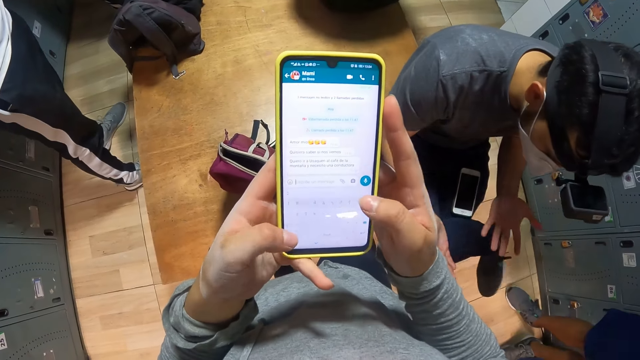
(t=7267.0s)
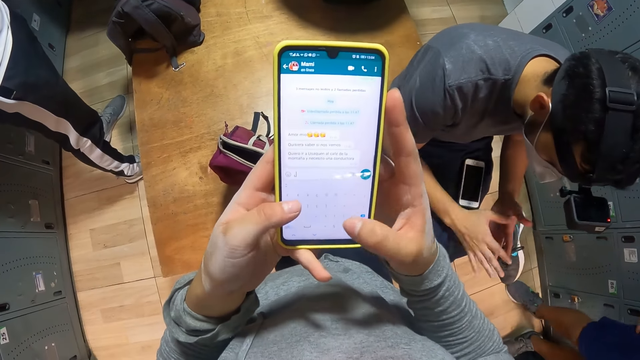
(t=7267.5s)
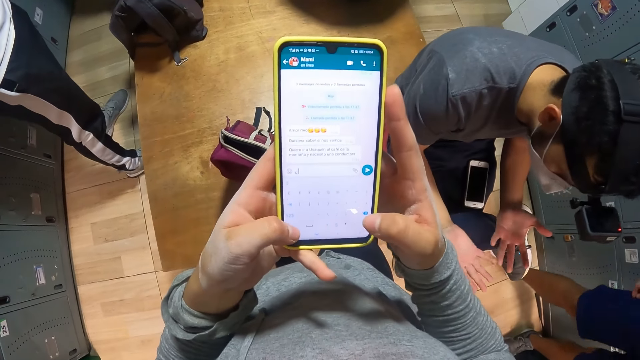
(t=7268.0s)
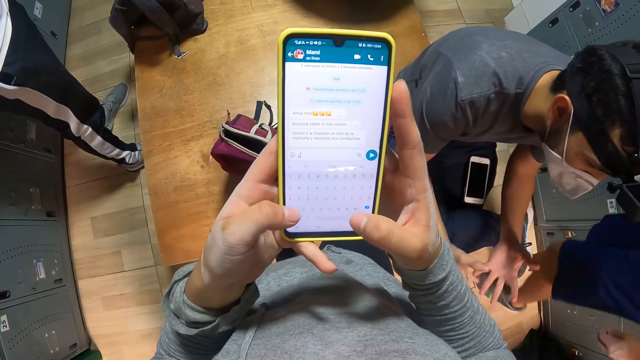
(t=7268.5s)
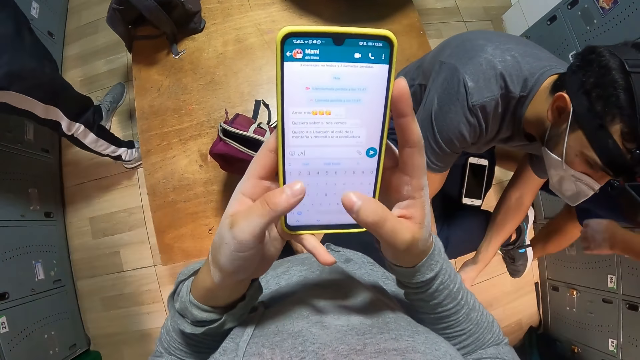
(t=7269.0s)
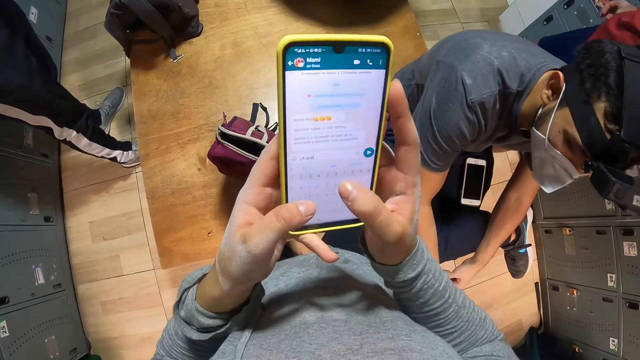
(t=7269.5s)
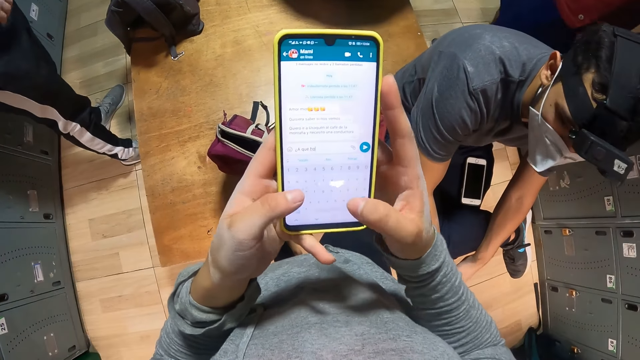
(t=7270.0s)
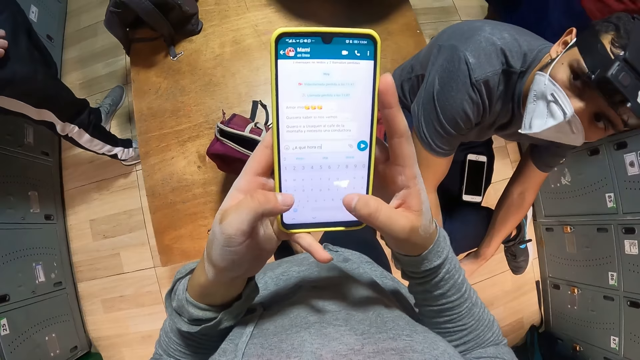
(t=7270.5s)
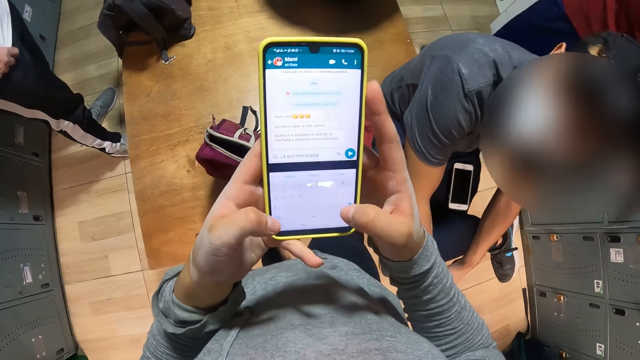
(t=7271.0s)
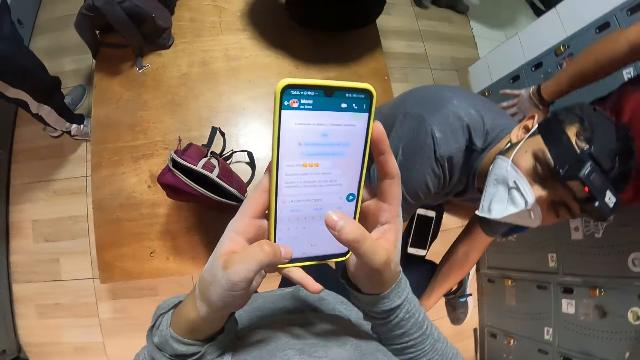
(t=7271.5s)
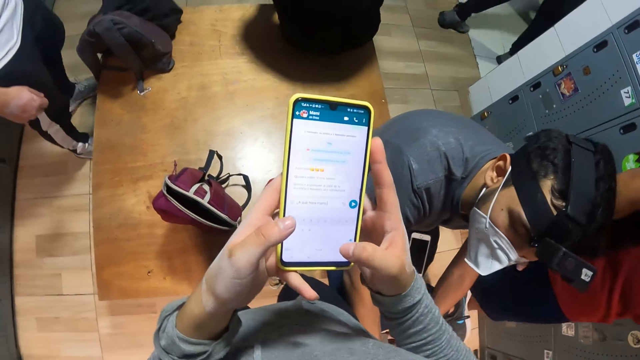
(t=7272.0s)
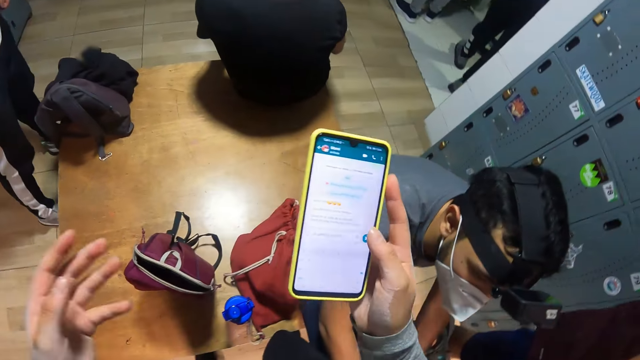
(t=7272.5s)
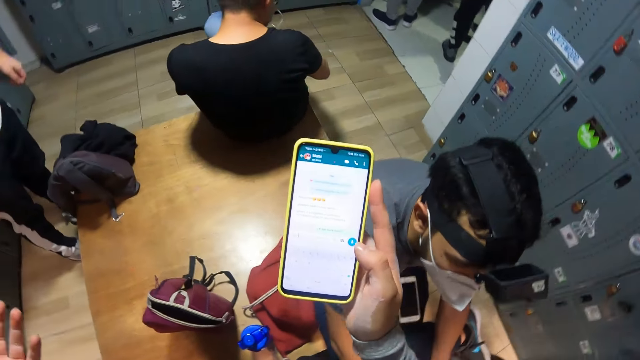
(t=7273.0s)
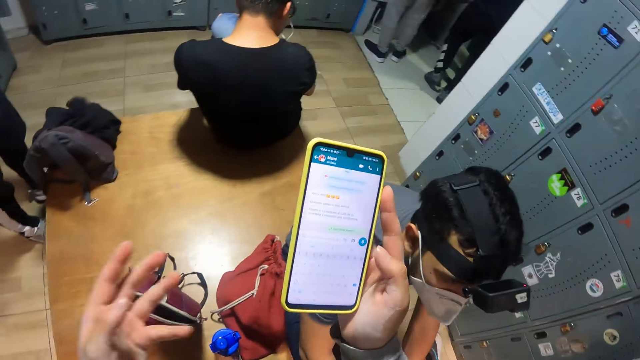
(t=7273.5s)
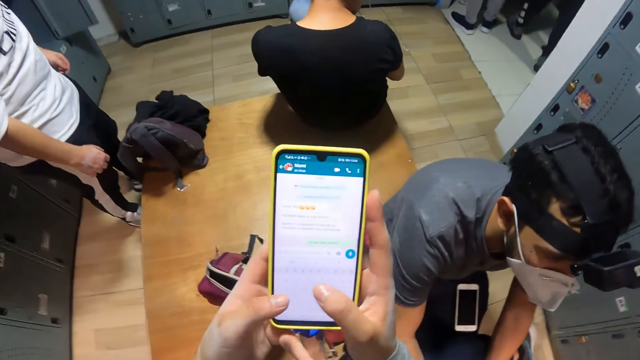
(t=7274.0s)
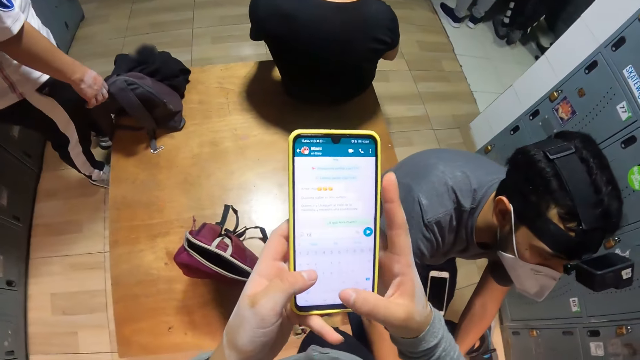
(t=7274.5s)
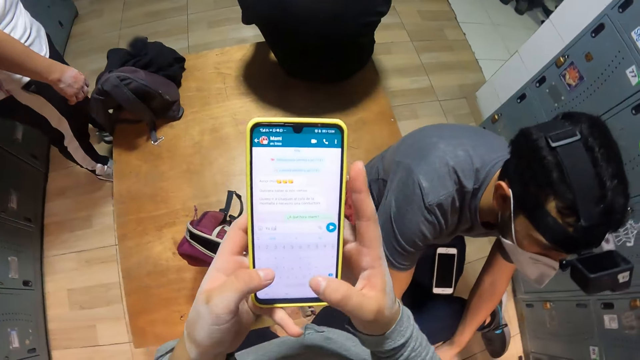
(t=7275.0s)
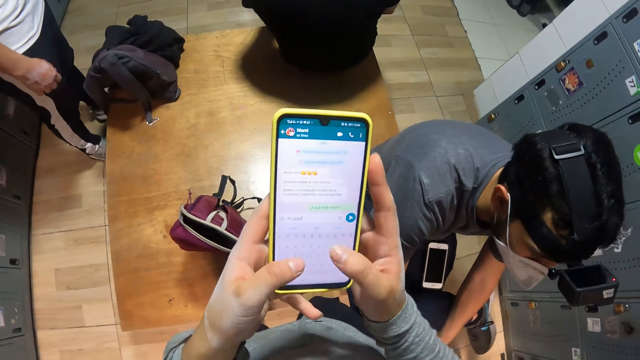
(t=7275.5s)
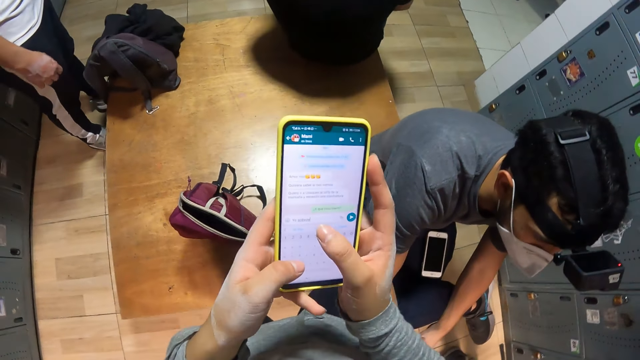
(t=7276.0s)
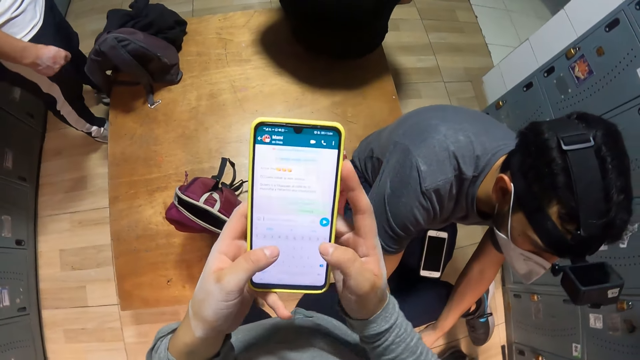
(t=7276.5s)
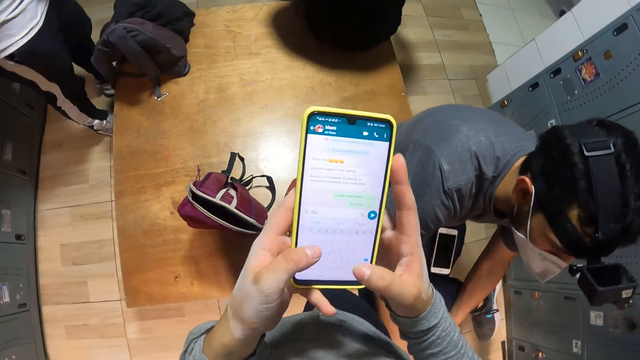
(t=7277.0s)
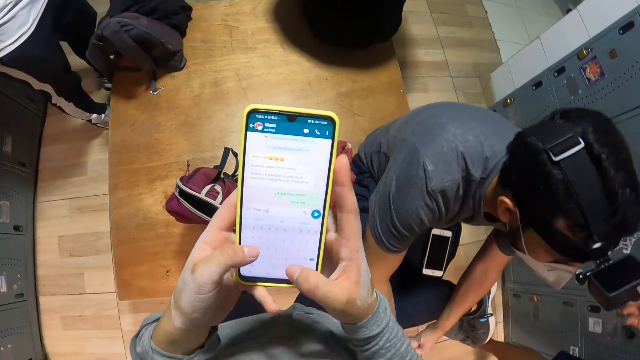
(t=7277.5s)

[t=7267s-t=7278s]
A man looks at his hands. A woman moves around the lookers. The camera wearer moves her hands. She operates the phone.

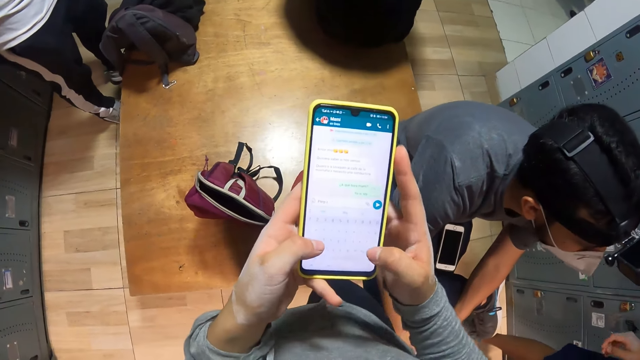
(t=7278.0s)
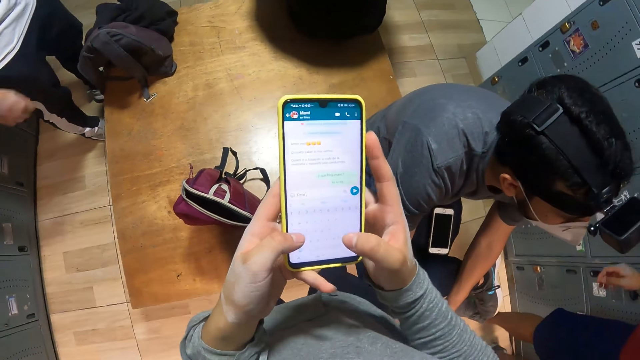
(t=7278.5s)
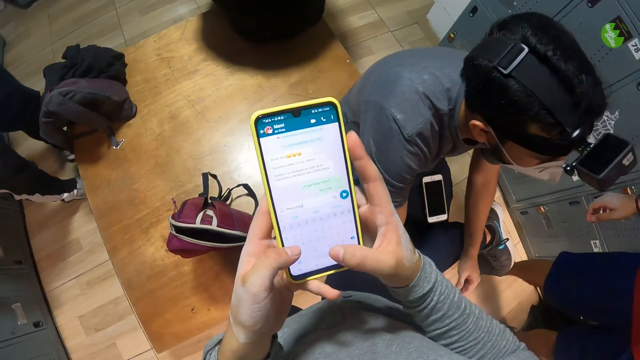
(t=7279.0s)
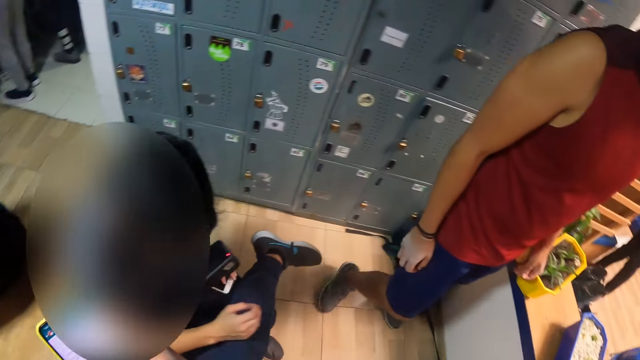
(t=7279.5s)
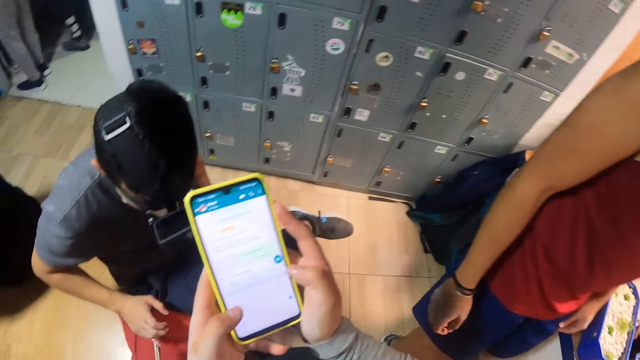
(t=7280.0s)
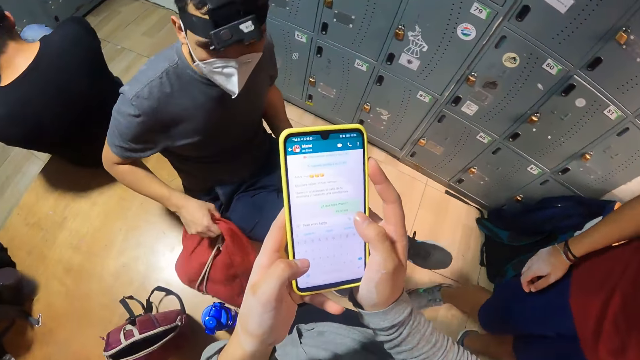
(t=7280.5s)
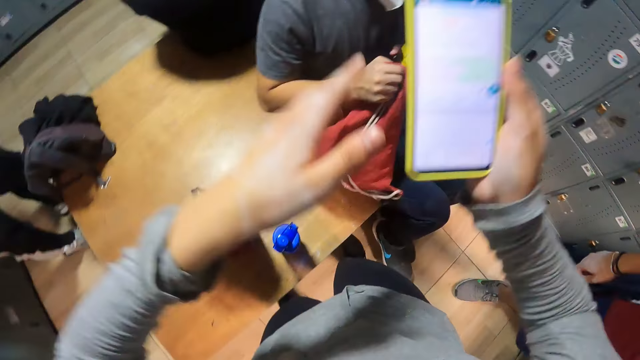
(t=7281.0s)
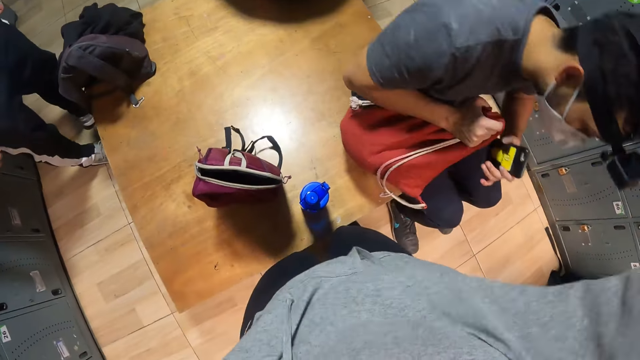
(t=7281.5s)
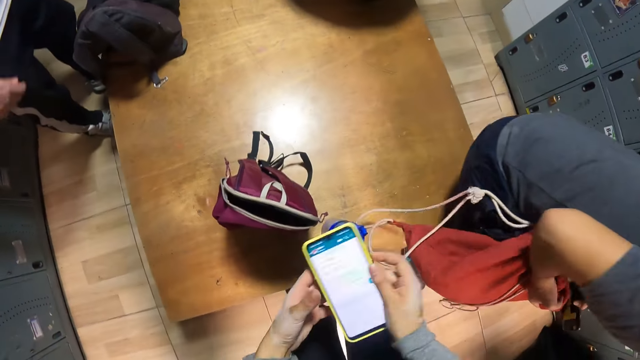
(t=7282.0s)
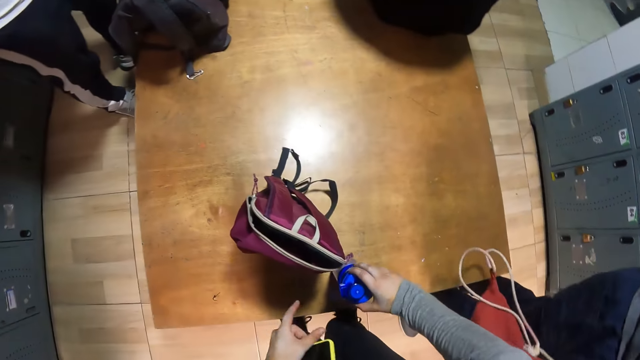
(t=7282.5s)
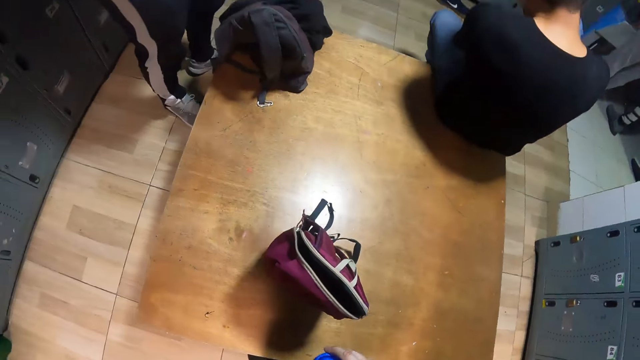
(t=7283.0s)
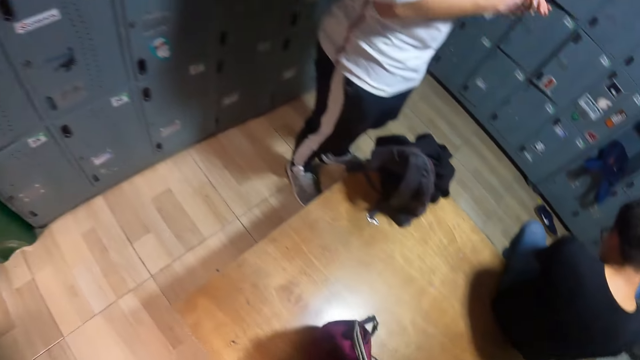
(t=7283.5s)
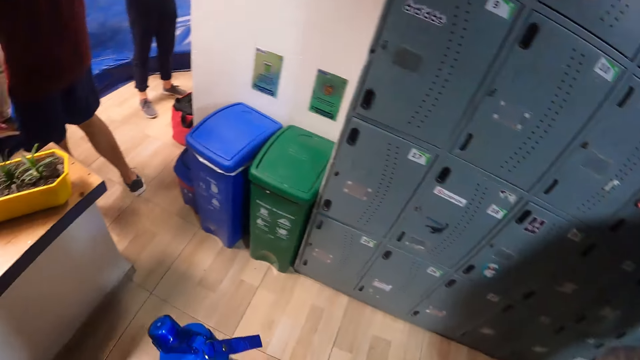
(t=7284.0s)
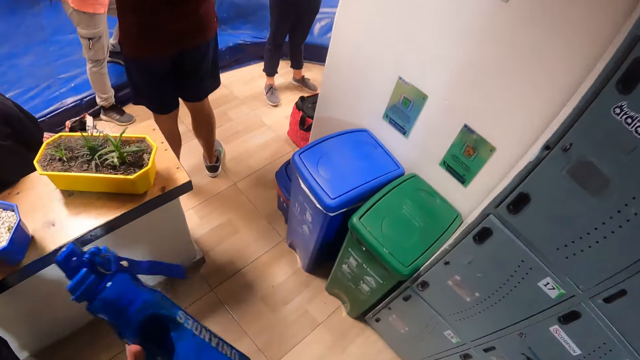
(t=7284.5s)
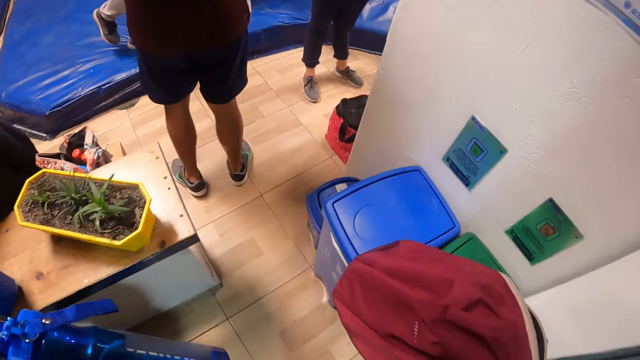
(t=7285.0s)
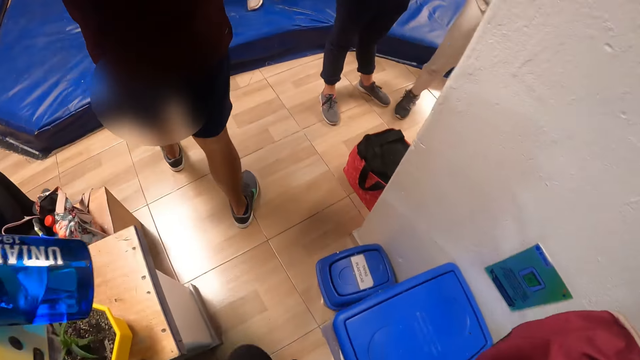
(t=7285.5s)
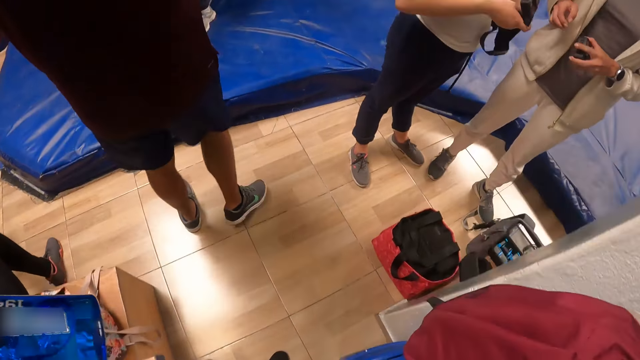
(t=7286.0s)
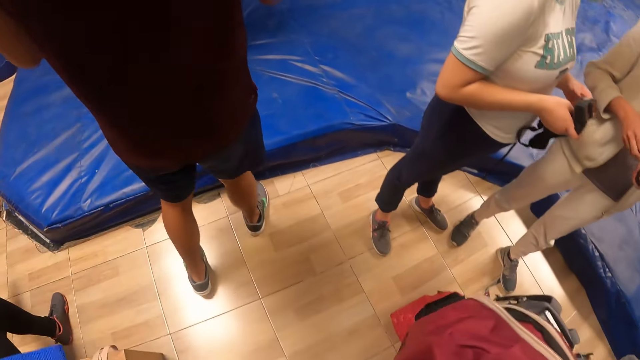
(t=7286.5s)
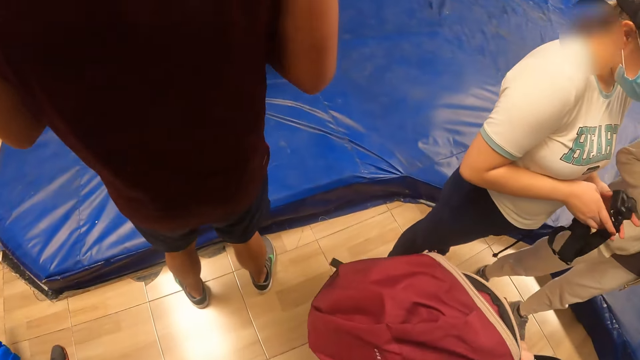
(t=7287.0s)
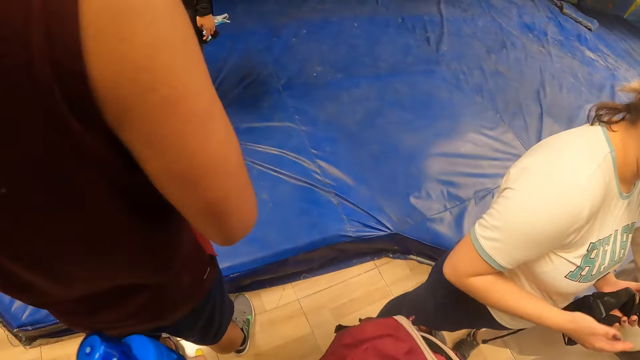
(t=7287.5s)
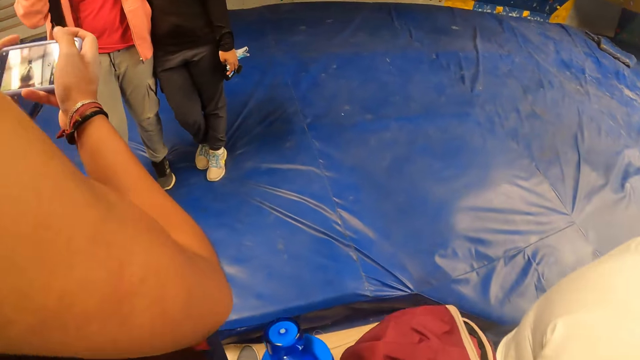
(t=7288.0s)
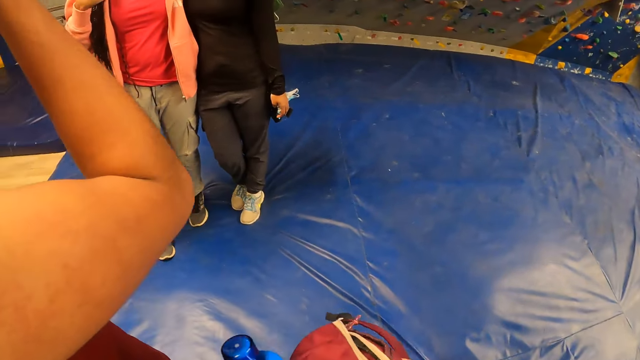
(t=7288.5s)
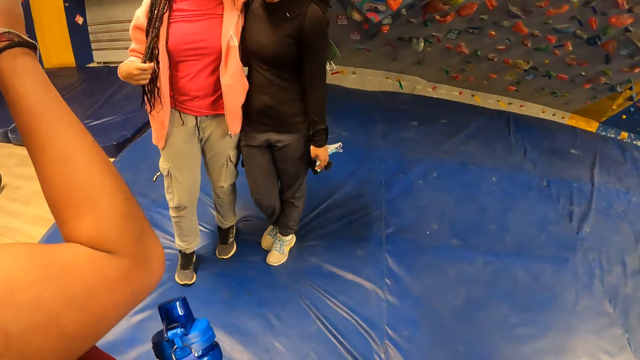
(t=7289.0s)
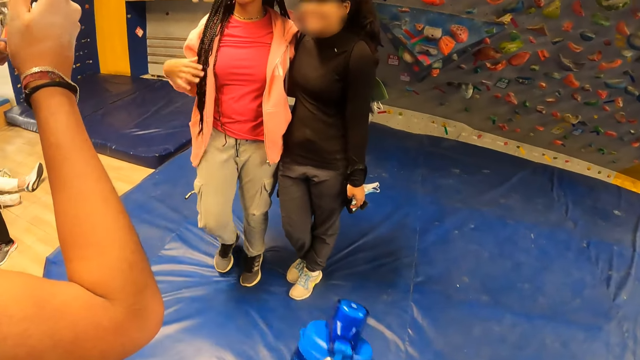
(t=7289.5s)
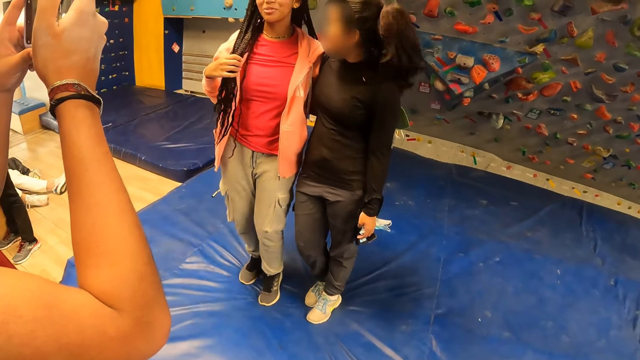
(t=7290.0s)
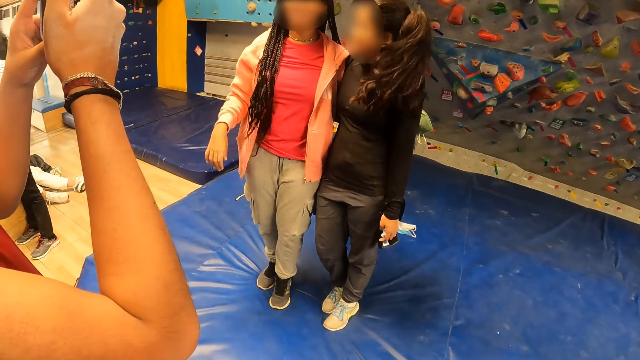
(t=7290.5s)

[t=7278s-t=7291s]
A man picks up the phone on his lap with his left hand. The man picks up the bag from the bench with his right hand. The camera wearer lifts her hands up. The man stands up from the bench. The camera wearer passes the phone from her right hand to her left hand. She picks up the water bottle from the table with her right hand, passes the water bottle in her right hand to her left hand, and picks up the bag from the bench with her right hand. She walks into the wall climb room. Another man operates a phone with both hands. A woman takes a picture with her phone.
